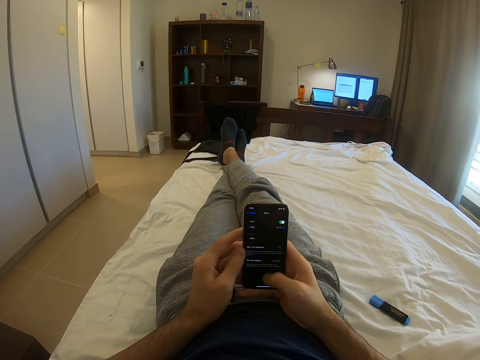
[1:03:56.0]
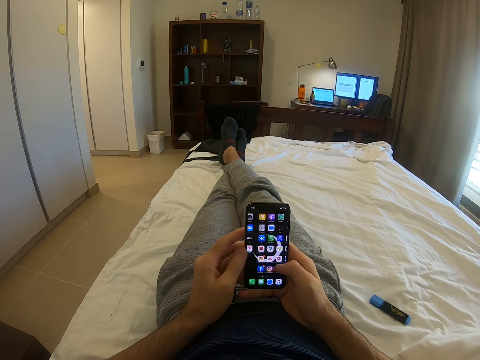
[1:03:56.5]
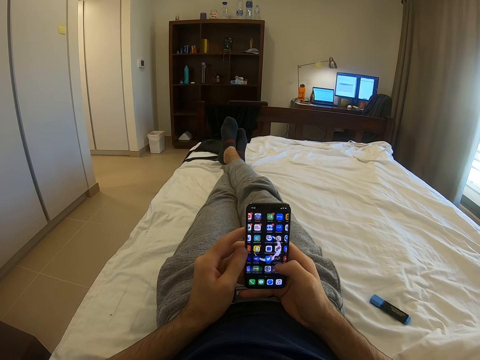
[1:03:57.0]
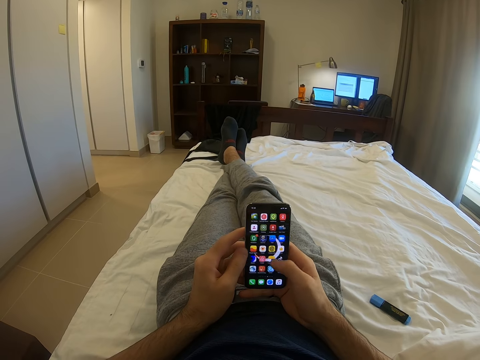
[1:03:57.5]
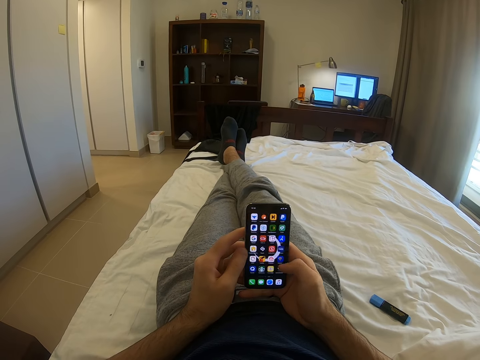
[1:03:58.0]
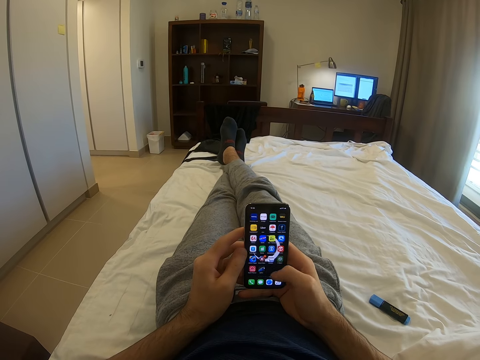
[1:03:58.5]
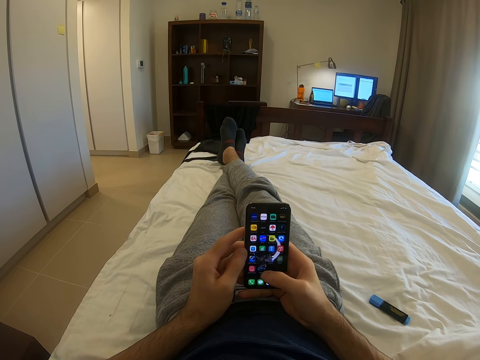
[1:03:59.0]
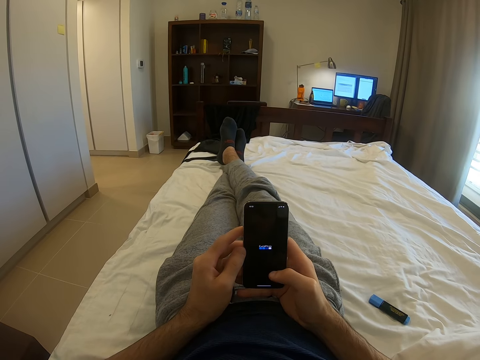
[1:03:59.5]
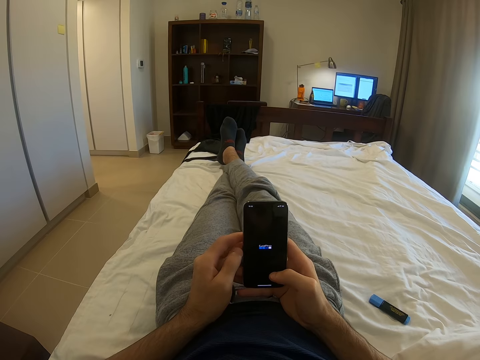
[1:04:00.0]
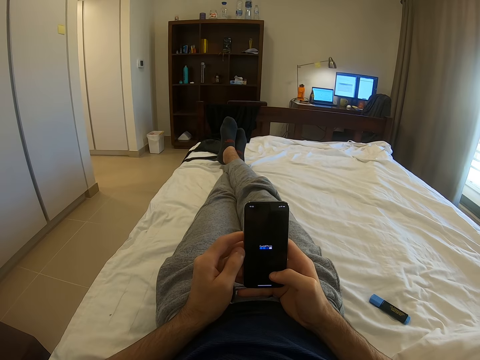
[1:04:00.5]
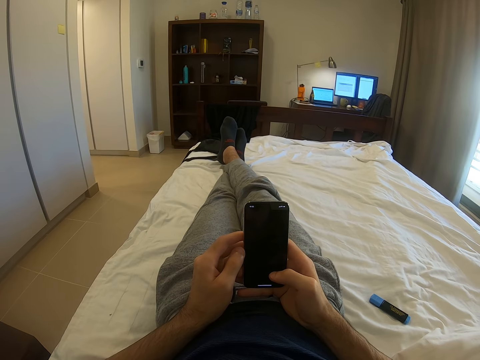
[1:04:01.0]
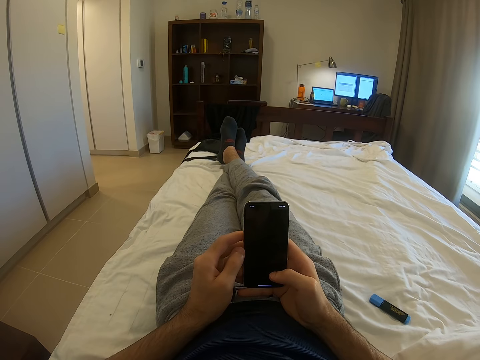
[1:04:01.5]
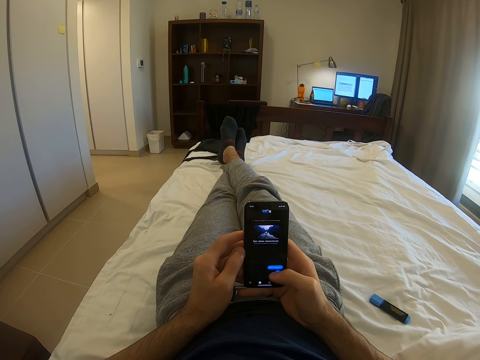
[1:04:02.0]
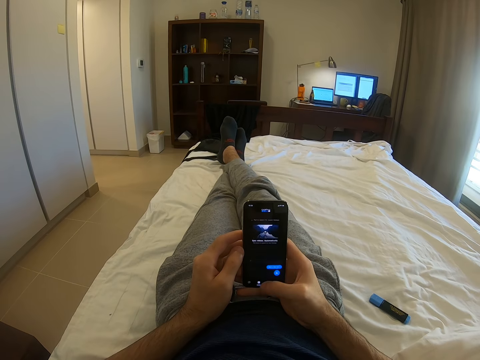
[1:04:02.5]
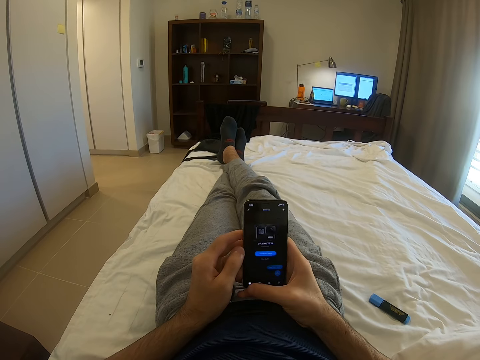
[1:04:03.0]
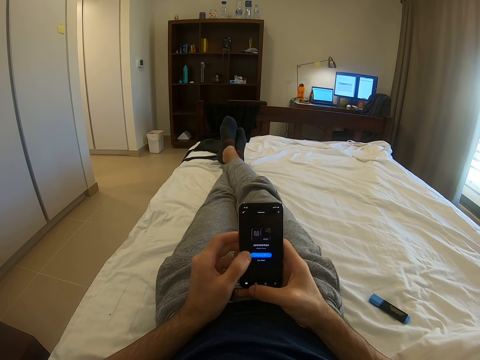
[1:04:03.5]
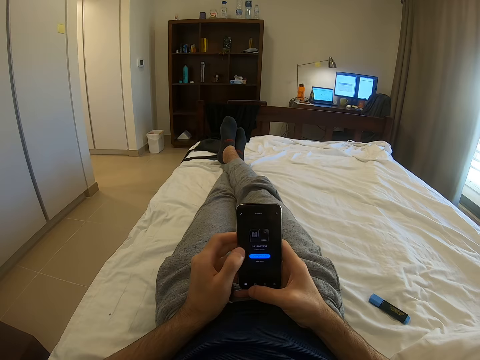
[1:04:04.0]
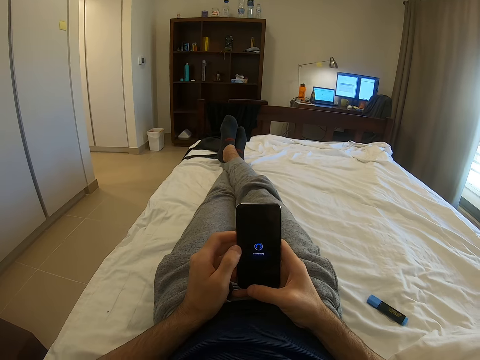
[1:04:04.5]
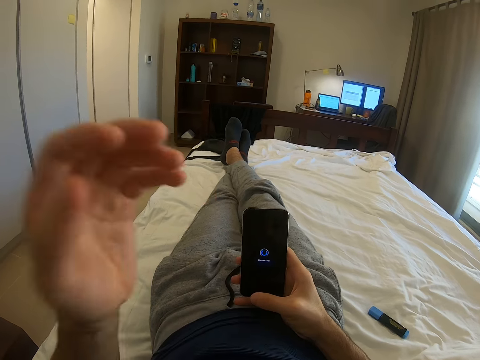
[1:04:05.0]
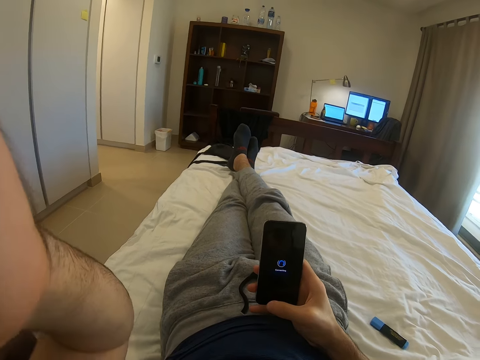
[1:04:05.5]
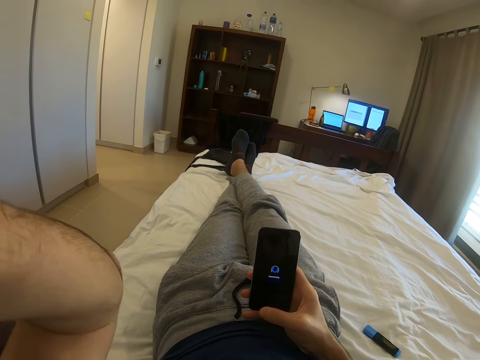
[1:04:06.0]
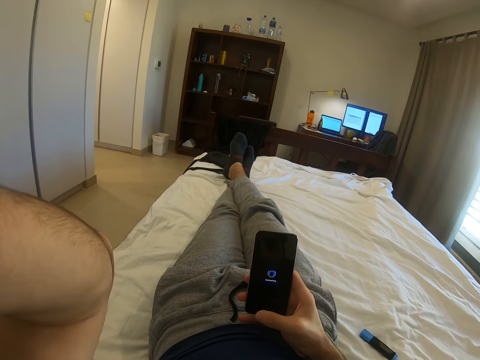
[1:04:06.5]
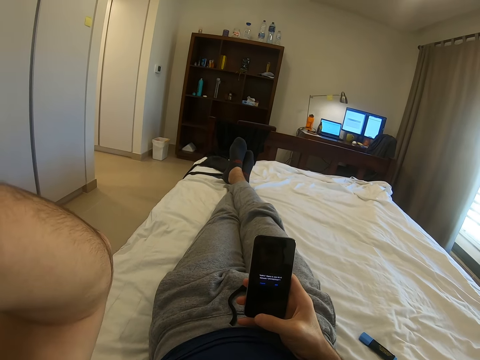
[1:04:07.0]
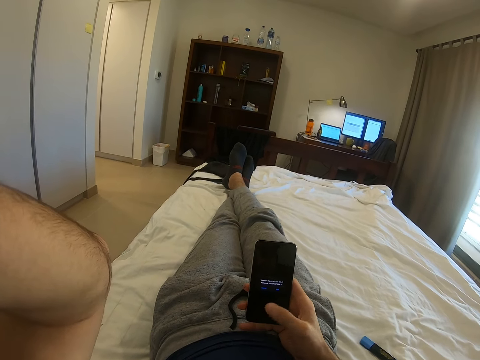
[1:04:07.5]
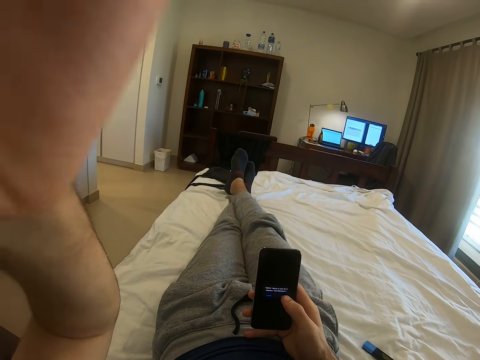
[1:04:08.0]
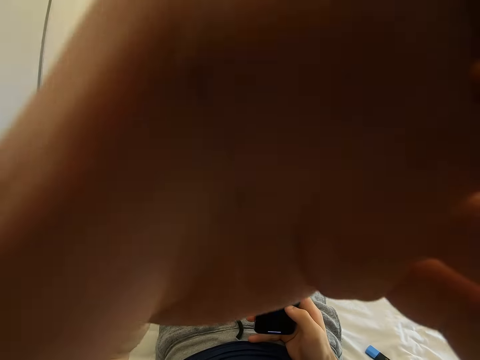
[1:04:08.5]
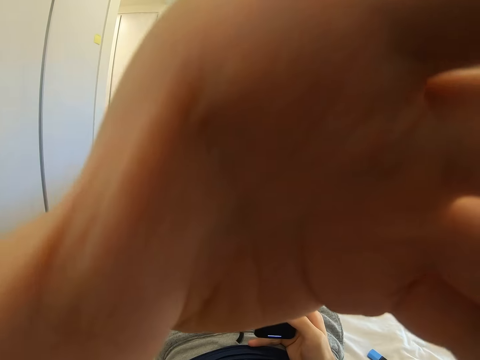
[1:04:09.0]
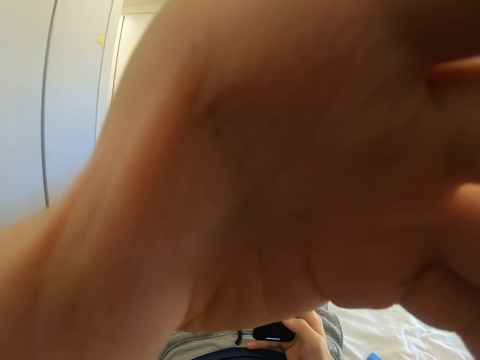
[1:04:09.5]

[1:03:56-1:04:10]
The camera wearer raises the left hand to adjust the camera.

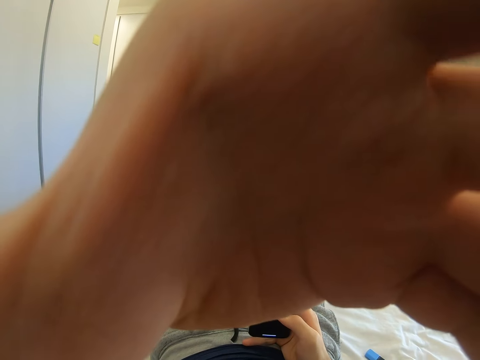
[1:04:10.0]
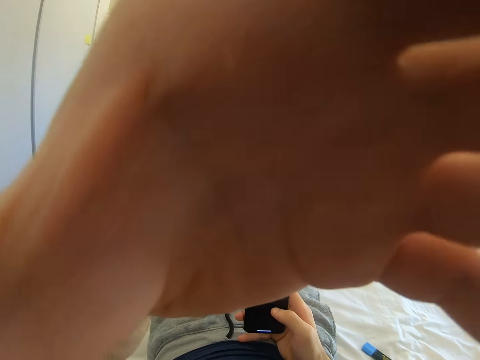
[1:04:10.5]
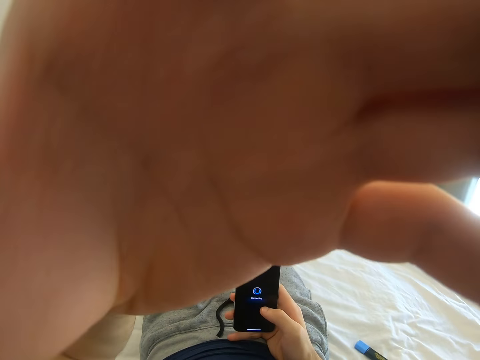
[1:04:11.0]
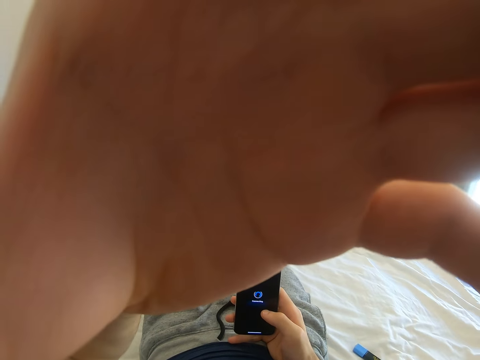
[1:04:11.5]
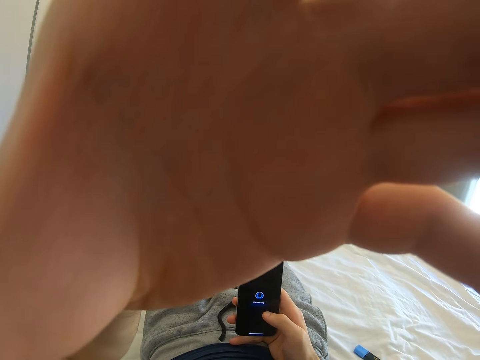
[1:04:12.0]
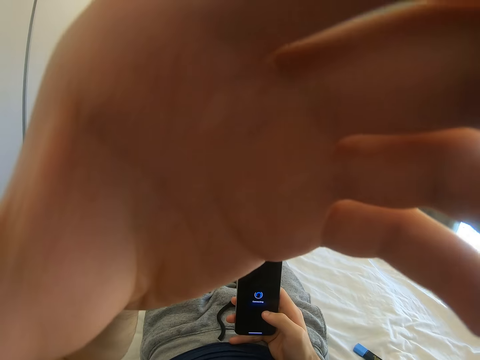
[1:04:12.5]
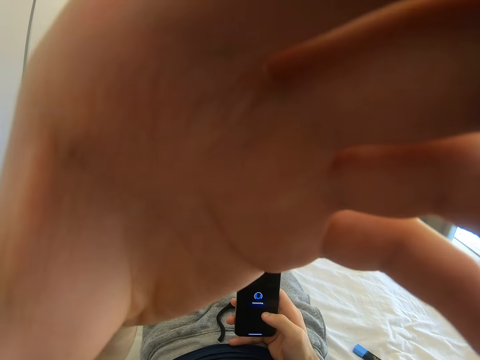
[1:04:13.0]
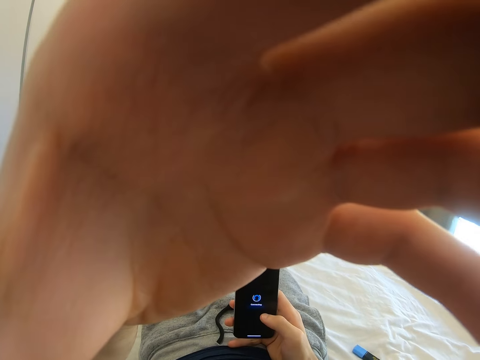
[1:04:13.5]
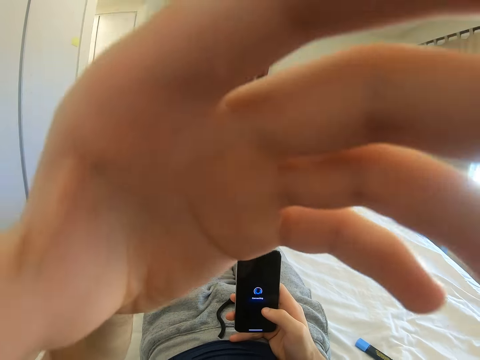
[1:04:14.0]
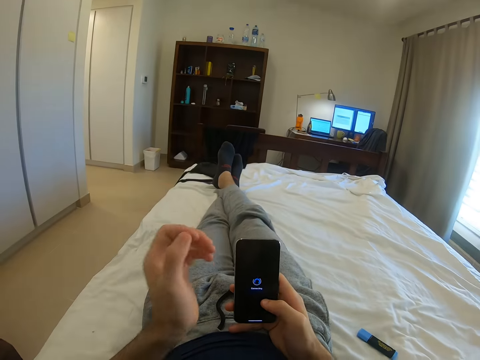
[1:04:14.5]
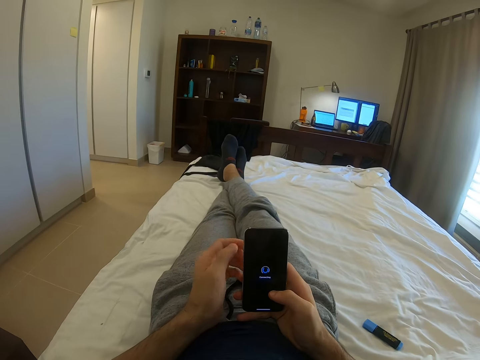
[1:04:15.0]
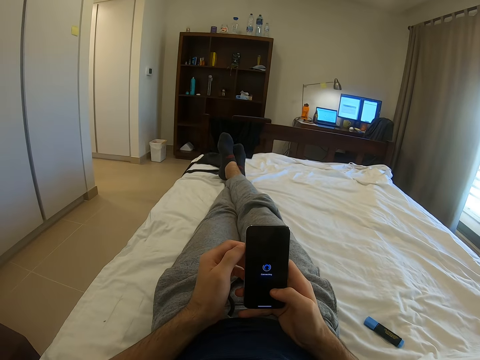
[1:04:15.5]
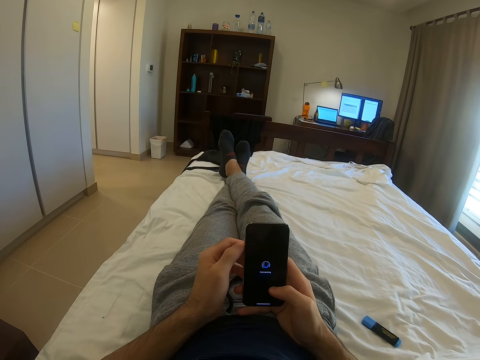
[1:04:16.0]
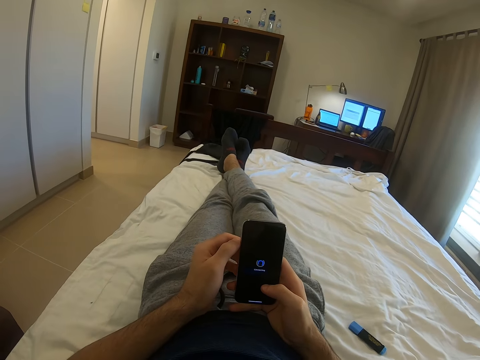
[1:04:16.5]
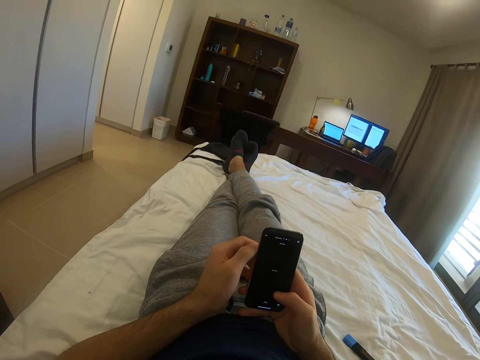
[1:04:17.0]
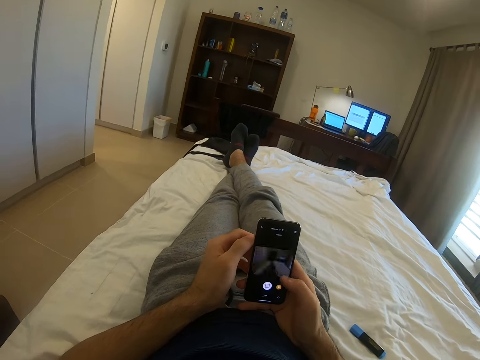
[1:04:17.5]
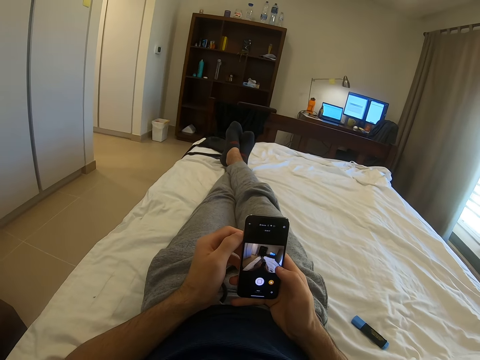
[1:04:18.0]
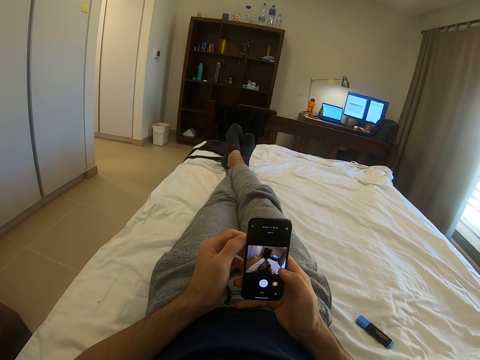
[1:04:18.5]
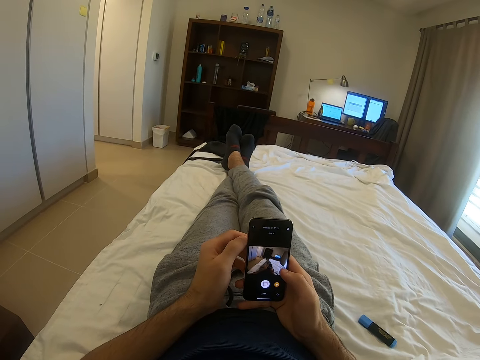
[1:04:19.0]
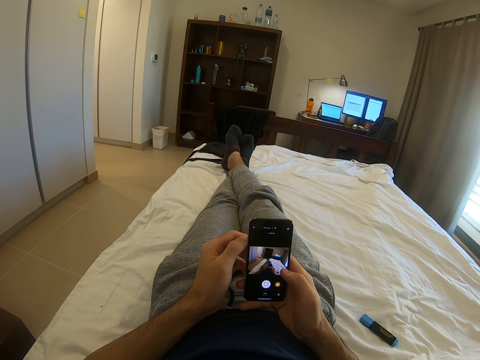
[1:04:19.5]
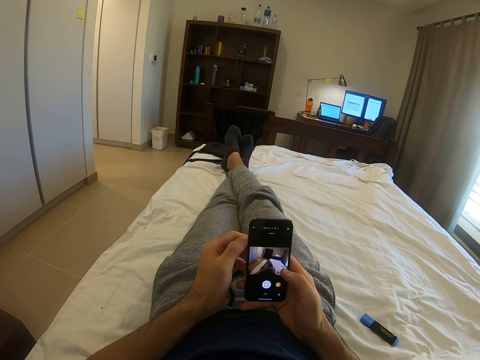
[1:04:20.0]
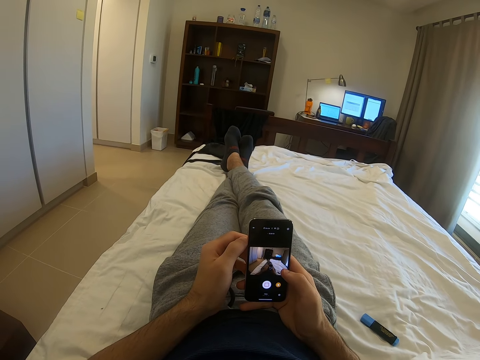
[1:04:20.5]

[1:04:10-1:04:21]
The camera wearer holds a phone.
